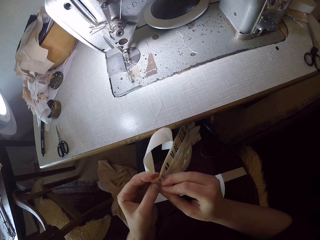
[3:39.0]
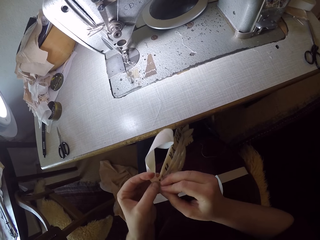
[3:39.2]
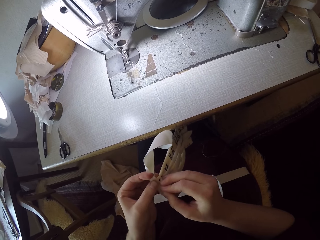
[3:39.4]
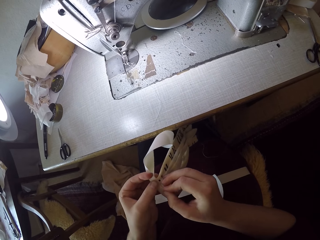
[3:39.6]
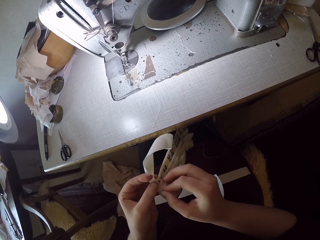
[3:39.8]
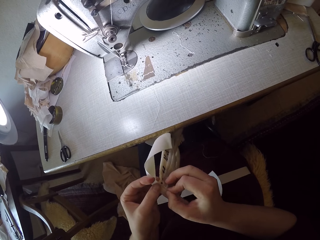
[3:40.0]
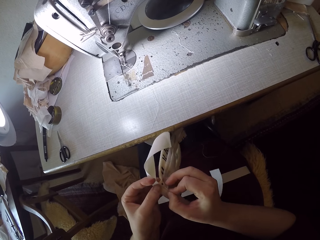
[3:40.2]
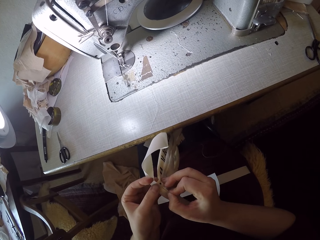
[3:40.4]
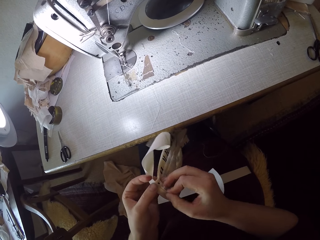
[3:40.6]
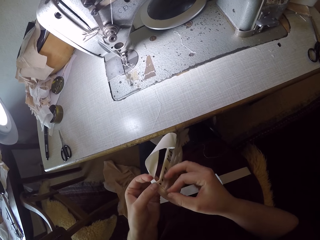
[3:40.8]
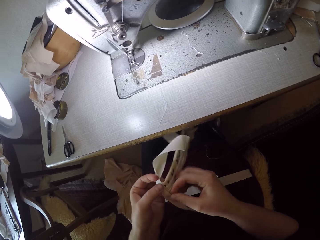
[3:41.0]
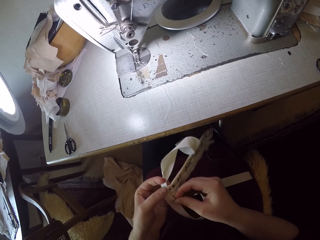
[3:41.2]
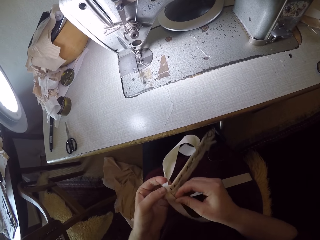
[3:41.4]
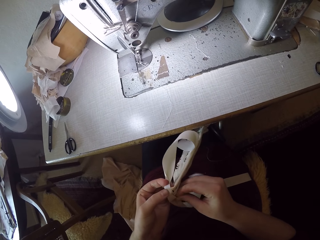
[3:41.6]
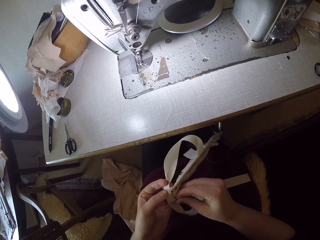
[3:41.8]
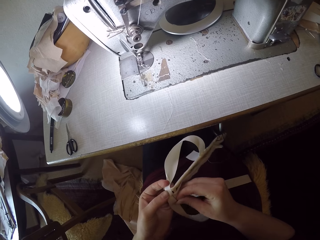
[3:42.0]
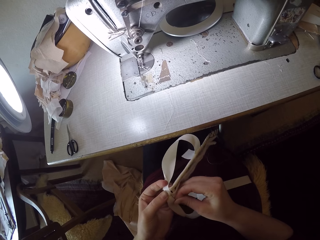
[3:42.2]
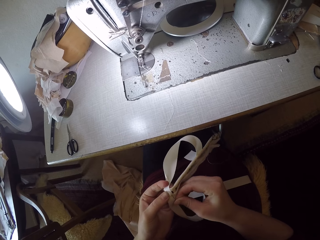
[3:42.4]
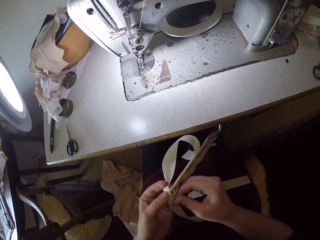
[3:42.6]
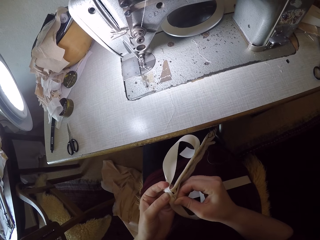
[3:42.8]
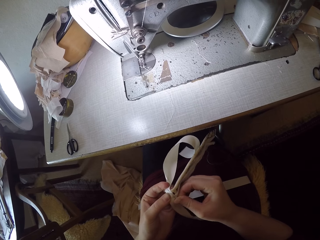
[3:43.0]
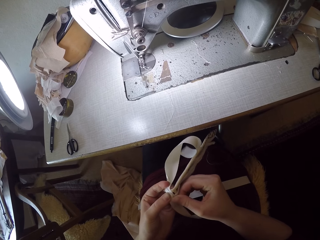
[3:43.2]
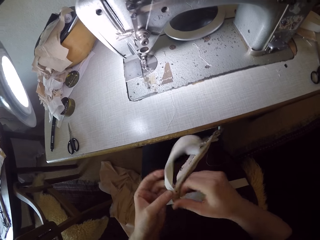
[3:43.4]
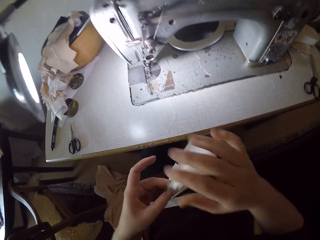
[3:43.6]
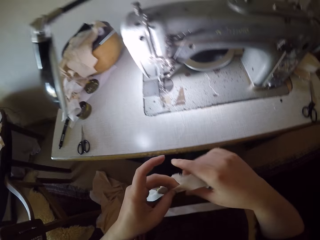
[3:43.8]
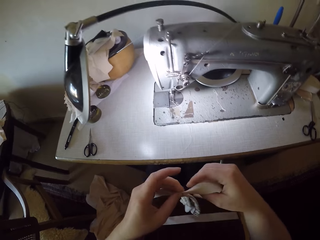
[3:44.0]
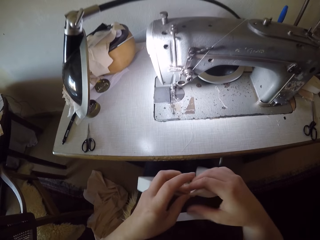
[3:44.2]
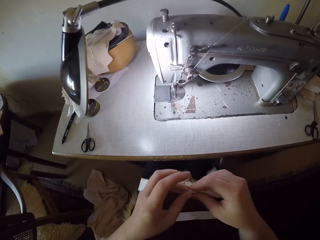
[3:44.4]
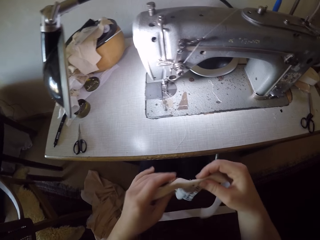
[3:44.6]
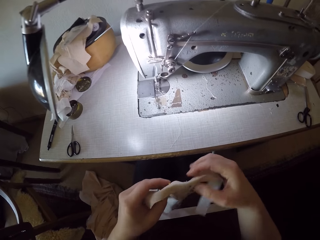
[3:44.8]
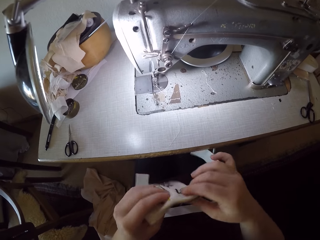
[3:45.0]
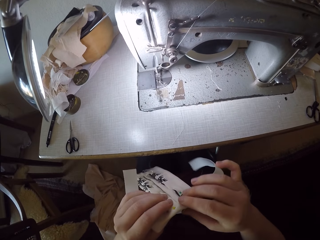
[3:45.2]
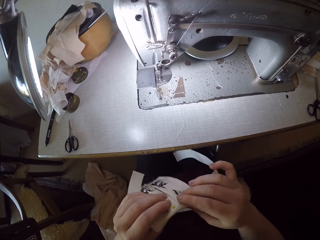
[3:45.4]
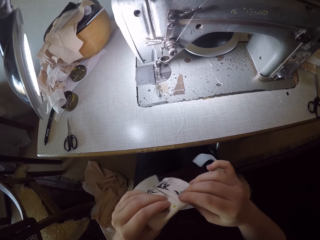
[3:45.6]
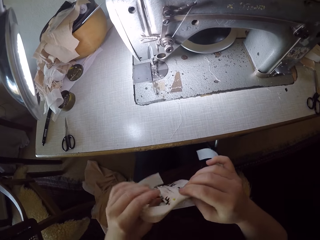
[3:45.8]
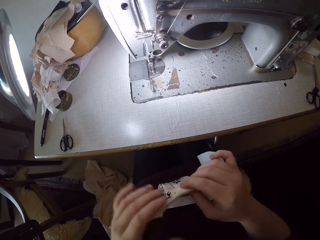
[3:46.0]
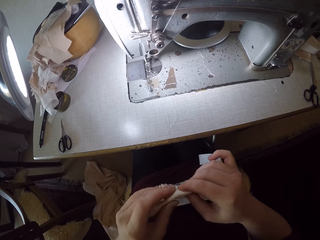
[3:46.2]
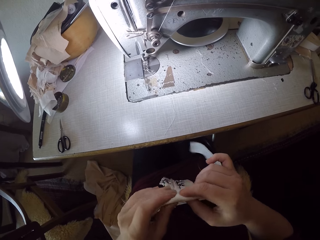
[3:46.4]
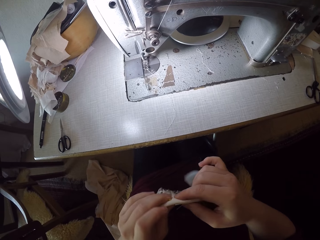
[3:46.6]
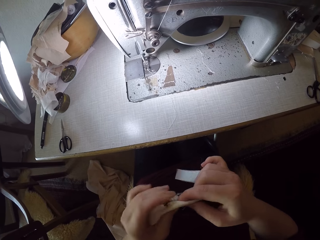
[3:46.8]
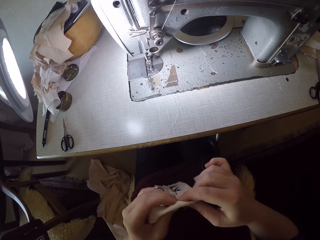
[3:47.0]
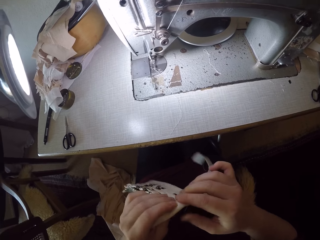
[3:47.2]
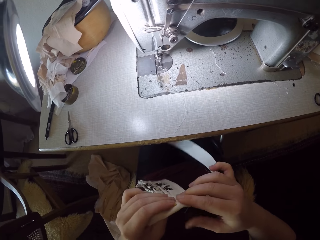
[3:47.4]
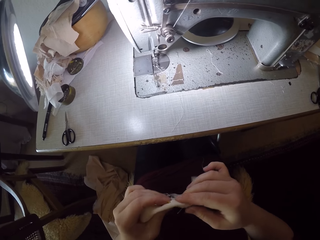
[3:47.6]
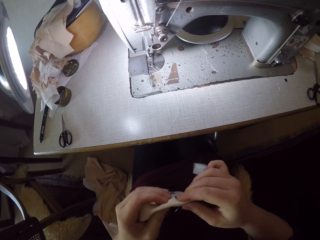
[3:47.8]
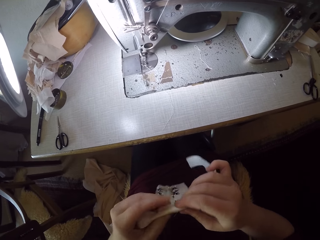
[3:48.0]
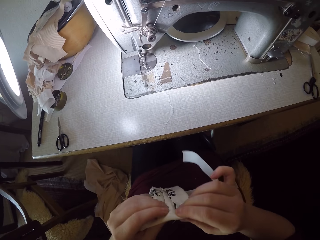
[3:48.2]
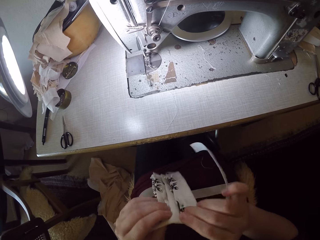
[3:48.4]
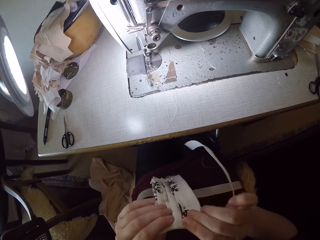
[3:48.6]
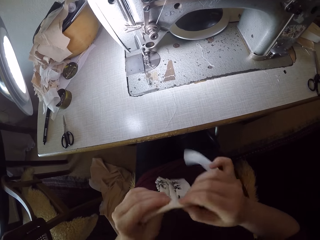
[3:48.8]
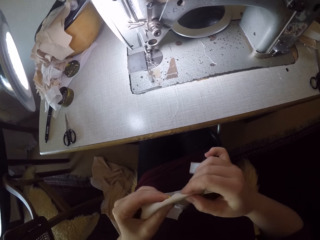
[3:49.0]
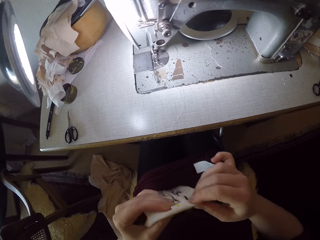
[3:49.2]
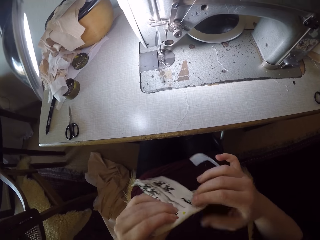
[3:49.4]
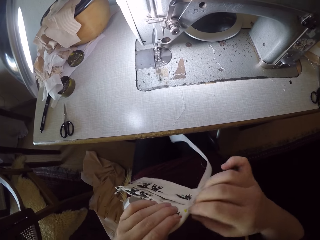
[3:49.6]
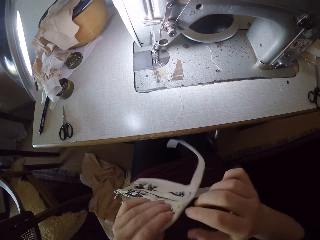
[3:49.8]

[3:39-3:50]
The camera wearer pierces a needle through the pieces of clothes. They turn the pieces of clothes and handle the two pieces of clothes.

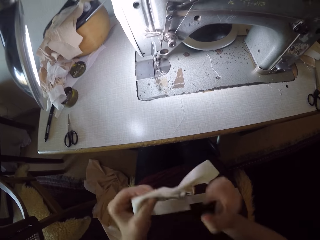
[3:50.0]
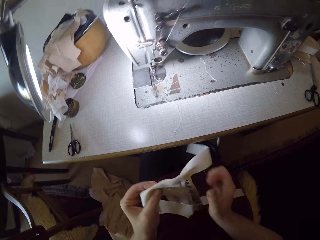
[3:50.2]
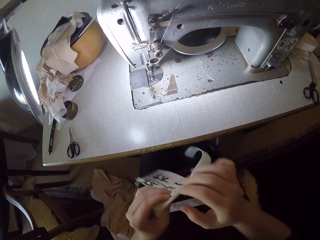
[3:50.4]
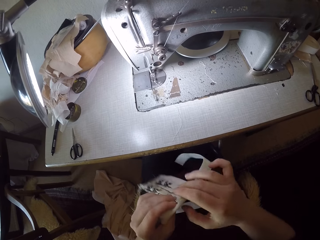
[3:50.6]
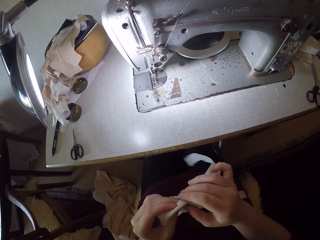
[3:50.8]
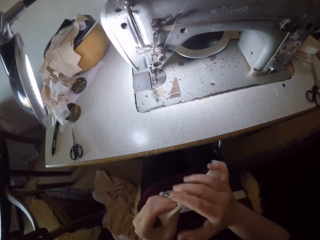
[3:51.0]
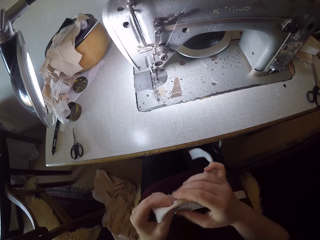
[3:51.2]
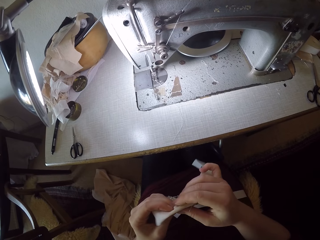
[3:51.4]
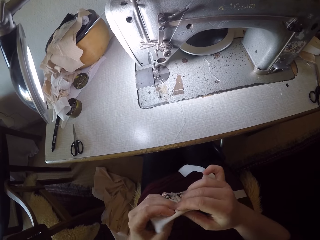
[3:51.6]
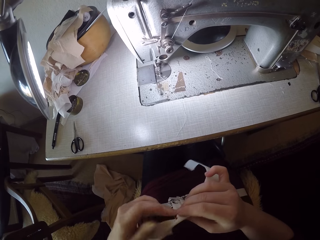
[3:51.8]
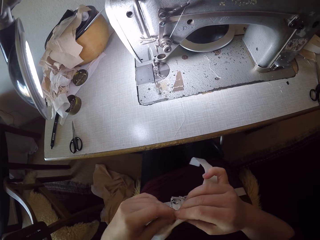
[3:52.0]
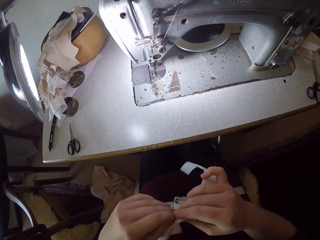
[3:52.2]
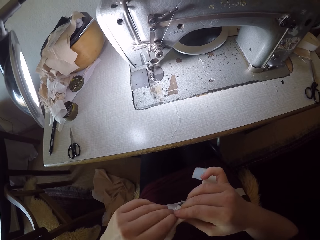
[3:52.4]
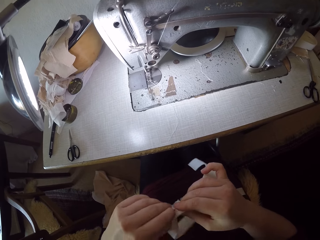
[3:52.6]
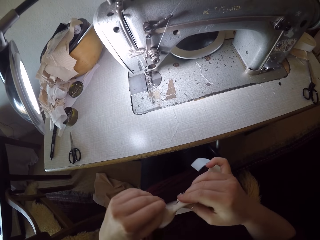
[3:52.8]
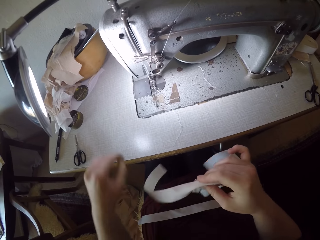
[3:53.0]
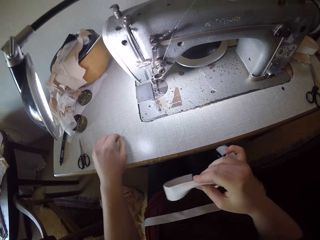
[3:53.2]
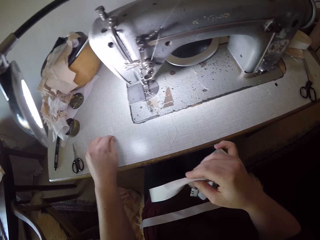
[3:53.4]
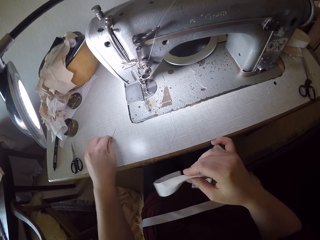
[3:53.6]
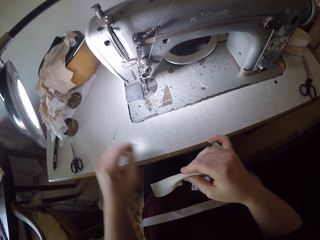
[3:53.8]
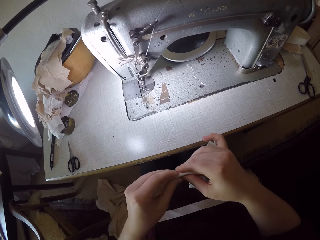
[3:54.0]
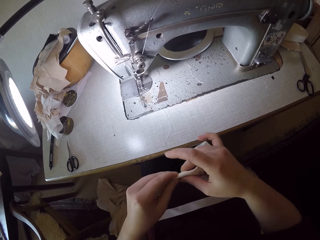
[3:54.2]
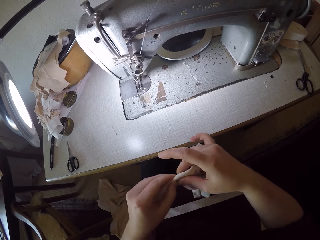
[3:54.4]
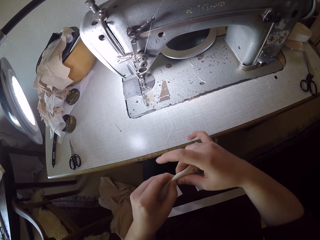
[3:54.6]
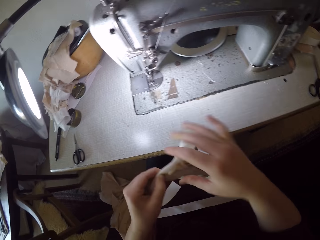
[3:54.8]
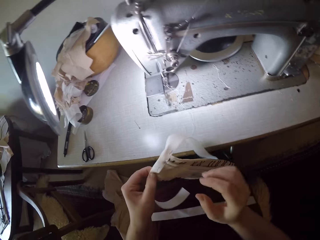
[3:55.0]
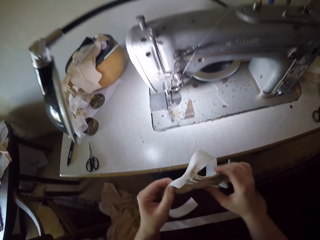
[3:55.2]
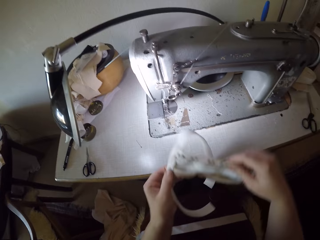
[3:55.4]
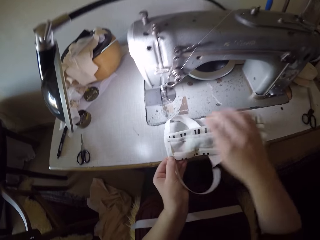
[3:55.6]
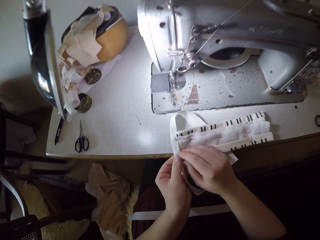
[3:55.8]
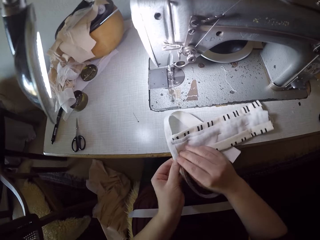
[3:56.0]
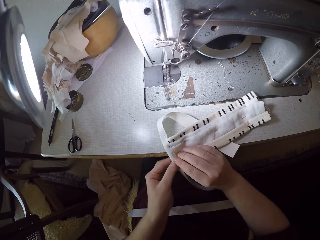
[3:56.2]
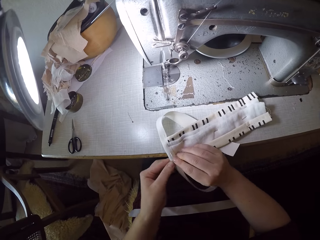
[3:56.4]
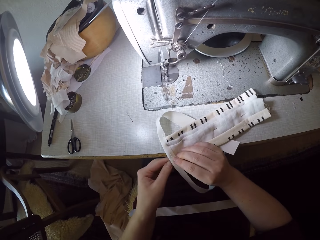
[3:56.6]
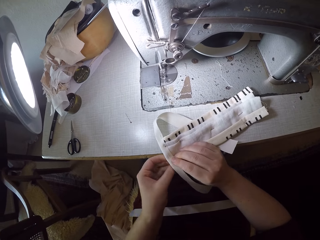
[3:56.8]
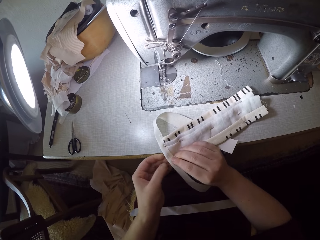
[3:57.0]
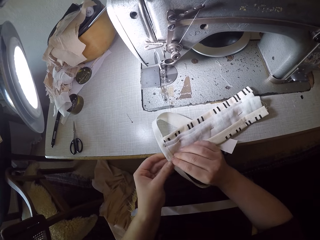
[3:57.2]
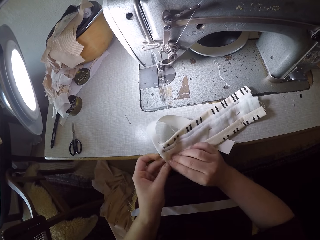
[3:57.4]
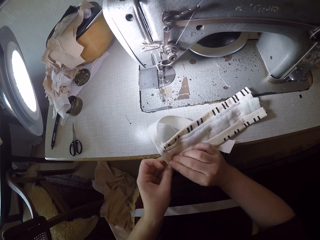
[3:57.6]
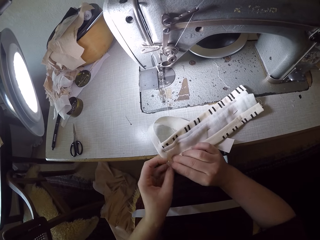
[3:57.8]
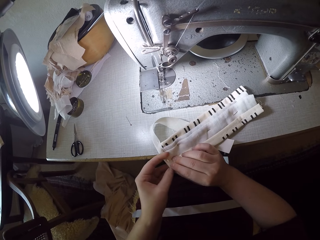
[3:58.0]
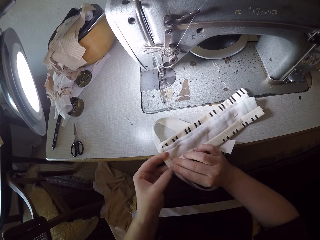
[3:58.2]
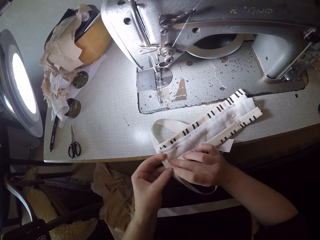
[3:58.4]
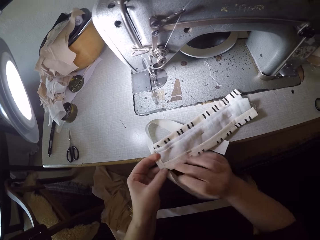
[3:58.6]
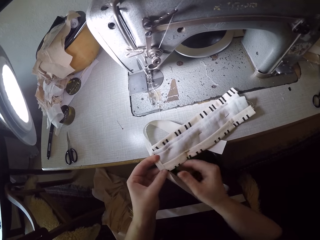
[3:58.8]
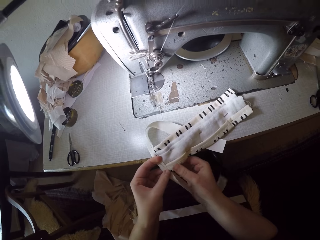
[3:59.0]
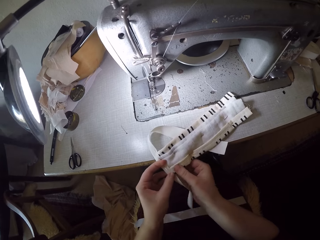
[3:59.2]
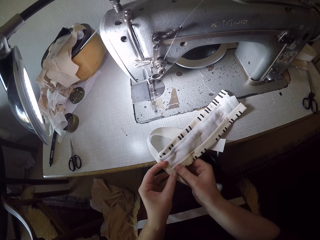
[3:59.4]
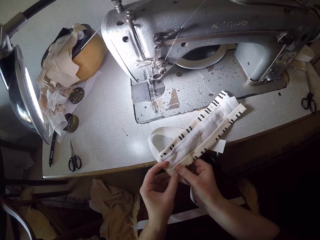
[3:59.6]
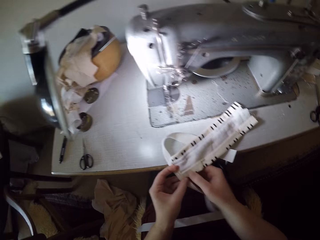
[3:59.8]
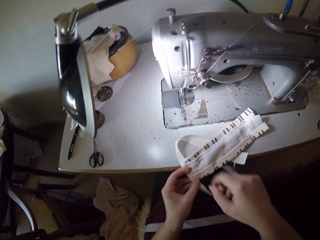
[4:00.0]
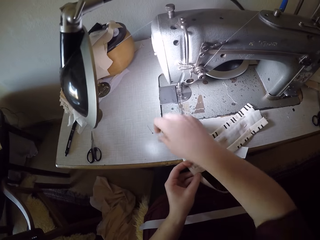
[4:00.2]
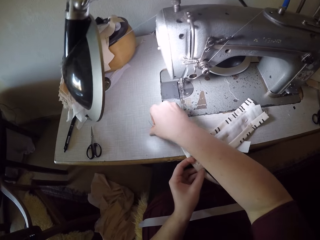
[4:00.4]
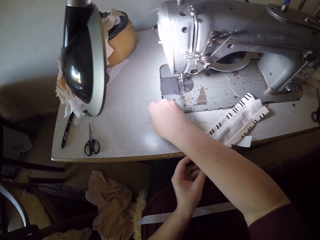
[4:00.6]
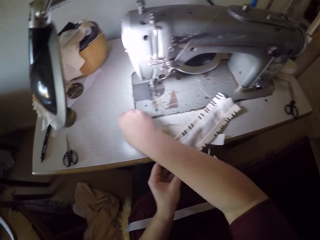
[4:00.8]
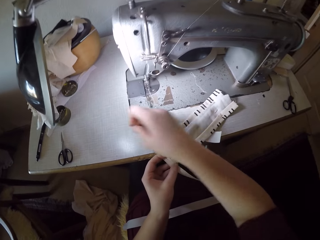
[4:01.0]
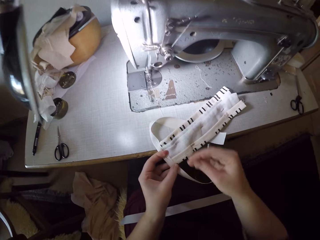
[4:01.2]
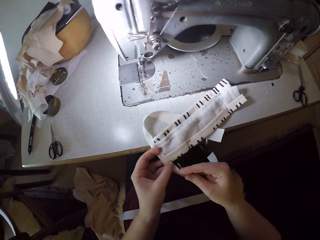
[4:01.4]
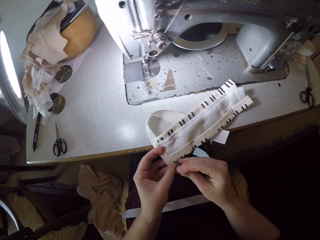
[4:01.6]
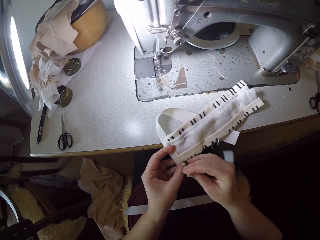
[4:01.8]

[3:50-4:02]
The camera wearer removes a pin or needle from the piece of cloth with her left hand. She places the needle on the surface of the sewing table. She places the pieces of clothes on the surface of the sewing table. She picks up the needle.
